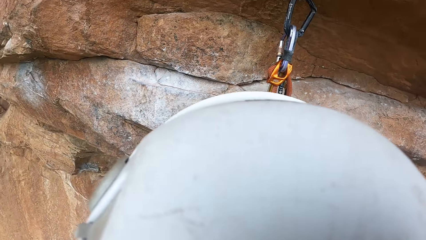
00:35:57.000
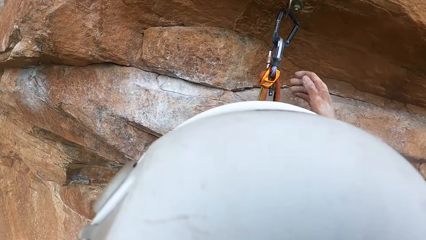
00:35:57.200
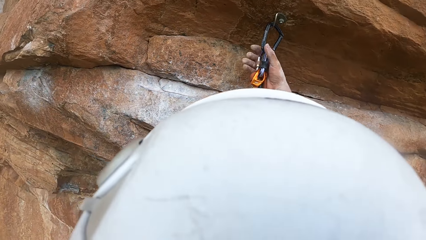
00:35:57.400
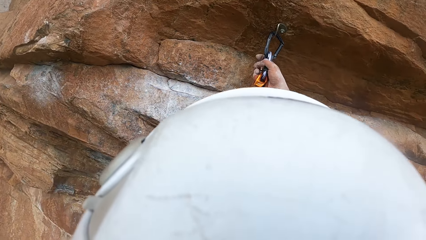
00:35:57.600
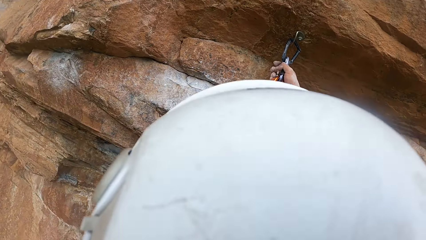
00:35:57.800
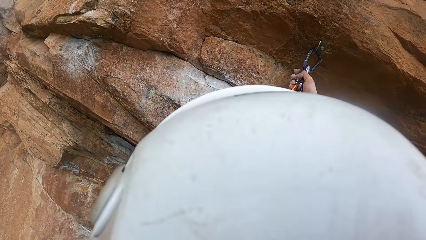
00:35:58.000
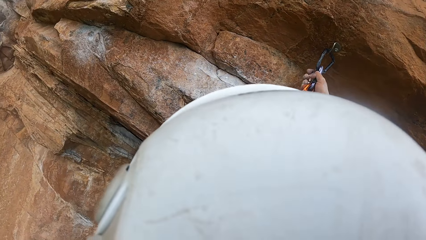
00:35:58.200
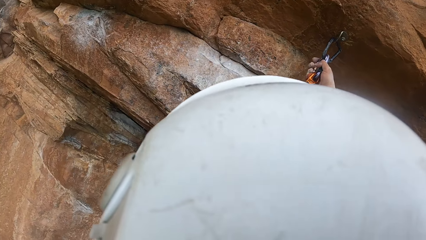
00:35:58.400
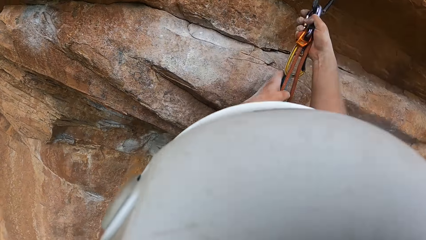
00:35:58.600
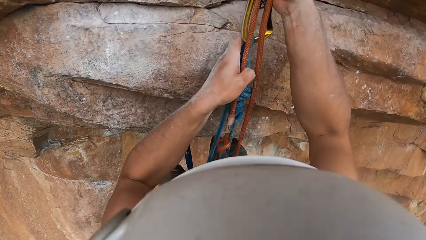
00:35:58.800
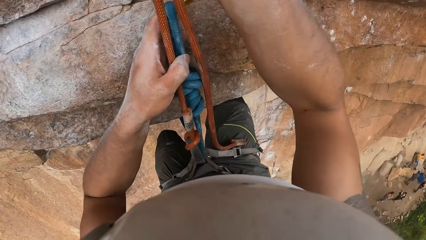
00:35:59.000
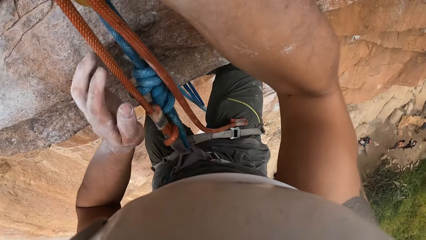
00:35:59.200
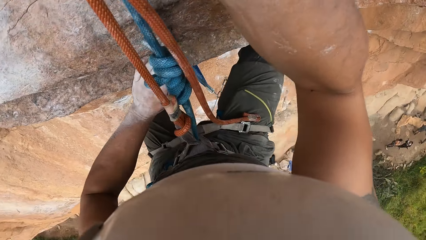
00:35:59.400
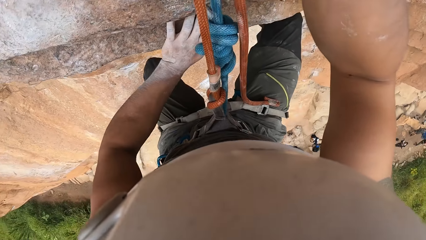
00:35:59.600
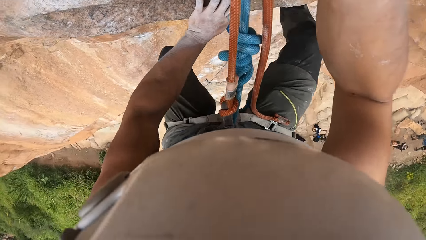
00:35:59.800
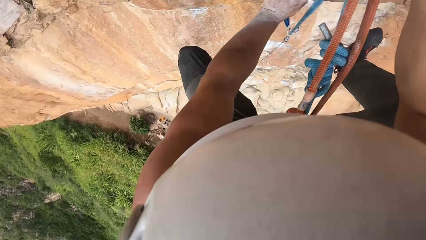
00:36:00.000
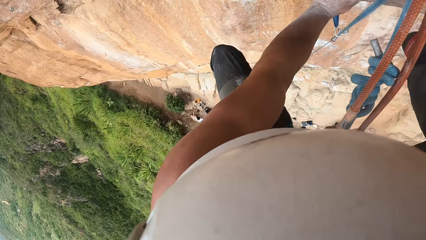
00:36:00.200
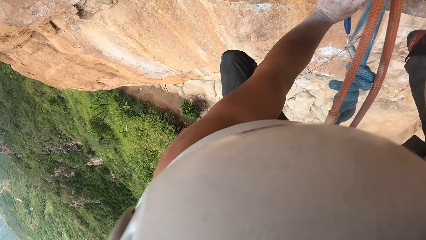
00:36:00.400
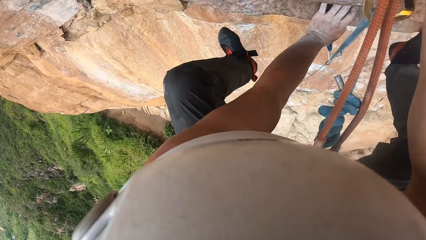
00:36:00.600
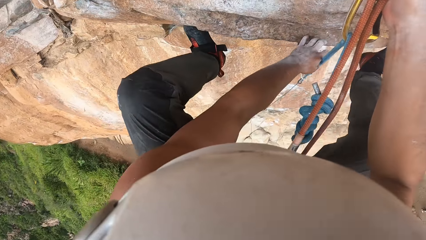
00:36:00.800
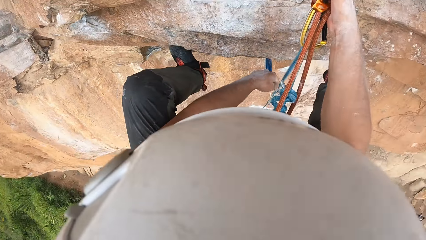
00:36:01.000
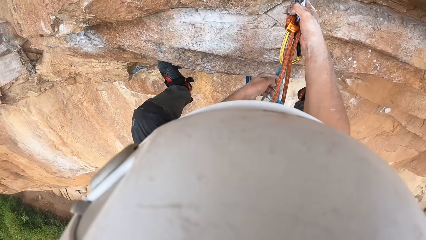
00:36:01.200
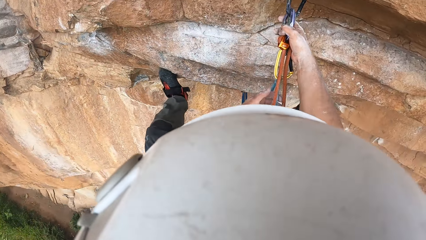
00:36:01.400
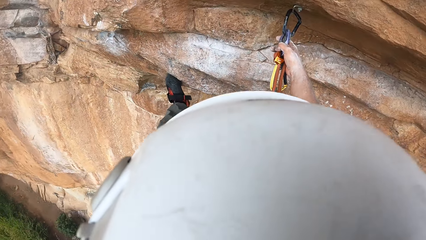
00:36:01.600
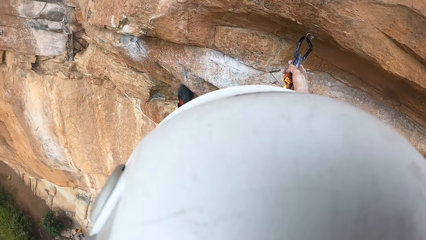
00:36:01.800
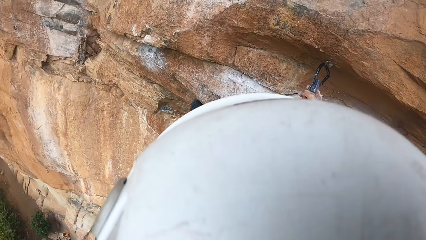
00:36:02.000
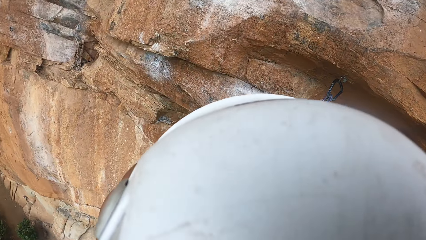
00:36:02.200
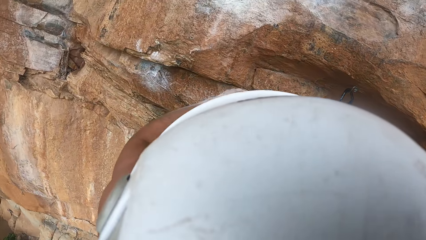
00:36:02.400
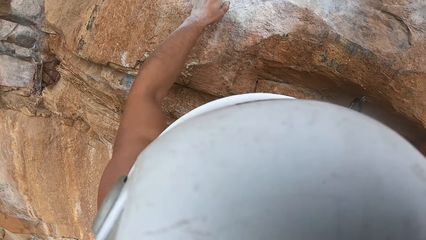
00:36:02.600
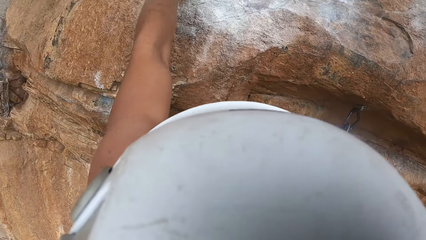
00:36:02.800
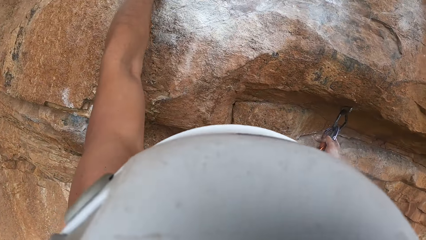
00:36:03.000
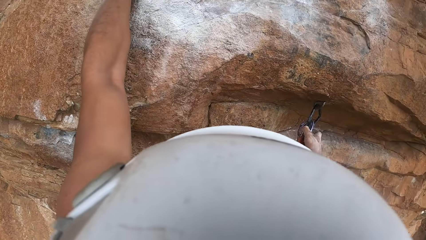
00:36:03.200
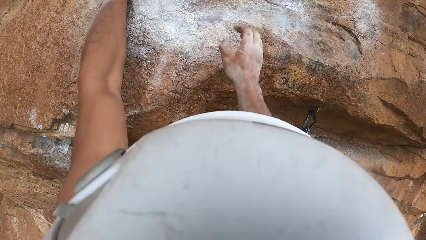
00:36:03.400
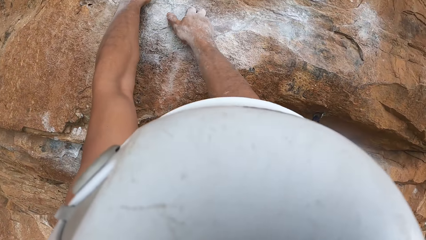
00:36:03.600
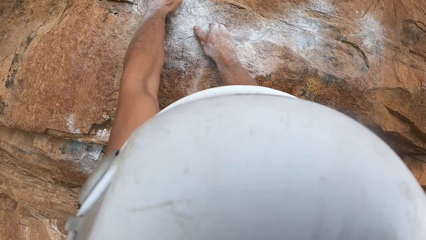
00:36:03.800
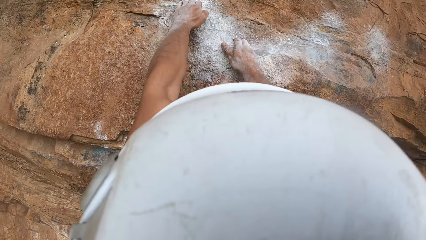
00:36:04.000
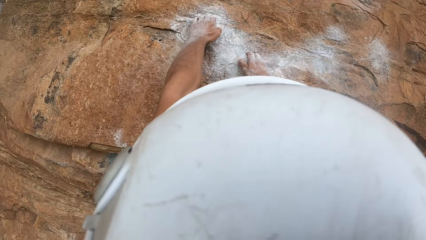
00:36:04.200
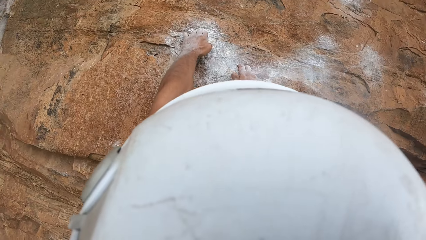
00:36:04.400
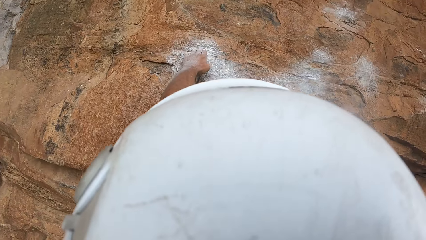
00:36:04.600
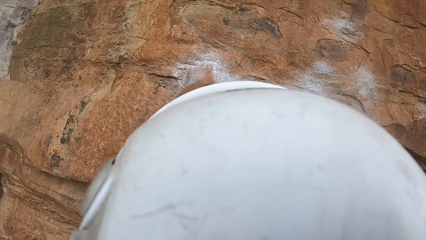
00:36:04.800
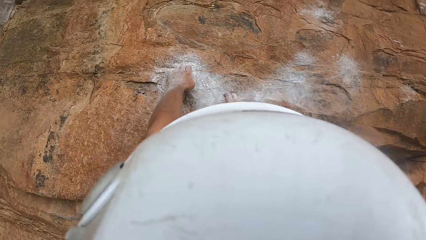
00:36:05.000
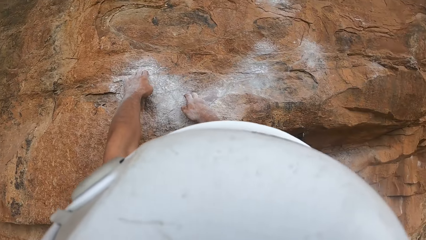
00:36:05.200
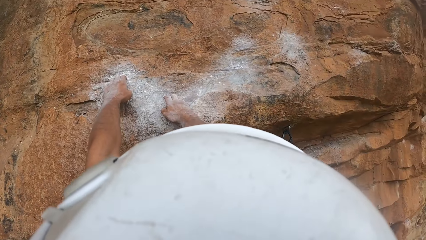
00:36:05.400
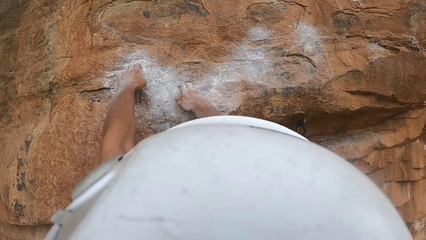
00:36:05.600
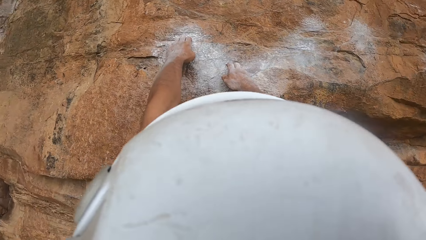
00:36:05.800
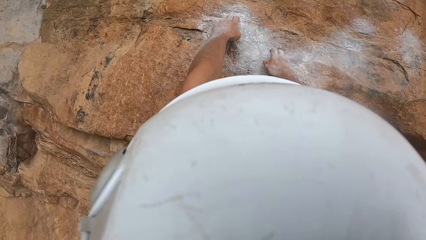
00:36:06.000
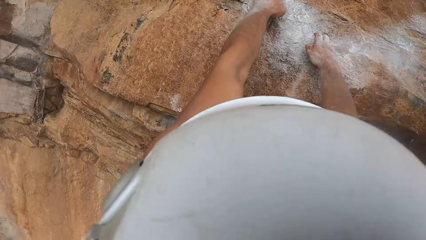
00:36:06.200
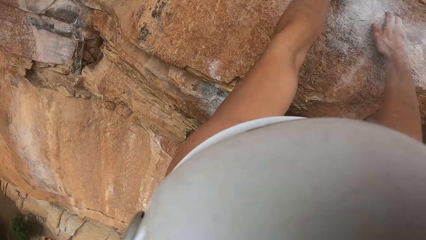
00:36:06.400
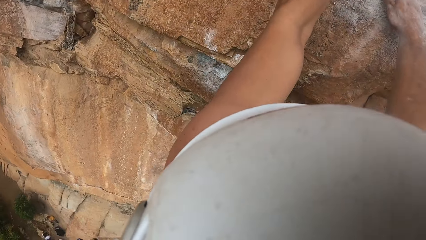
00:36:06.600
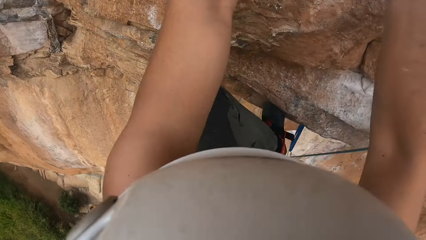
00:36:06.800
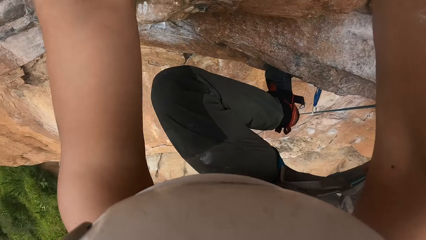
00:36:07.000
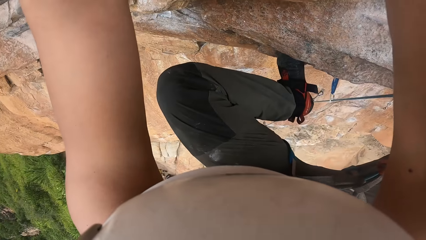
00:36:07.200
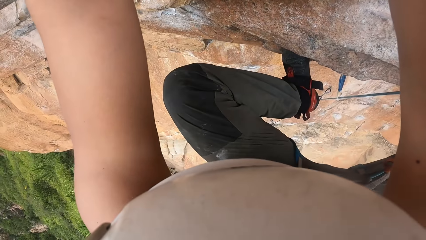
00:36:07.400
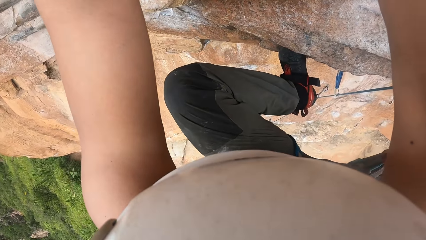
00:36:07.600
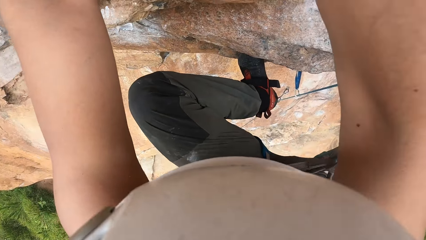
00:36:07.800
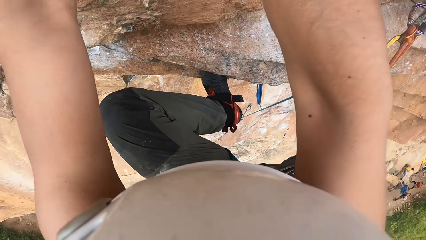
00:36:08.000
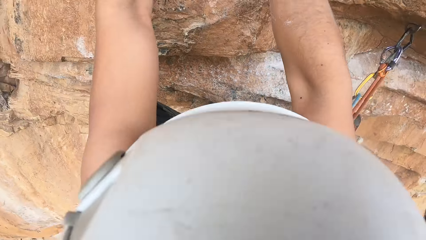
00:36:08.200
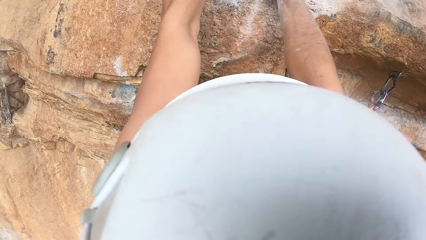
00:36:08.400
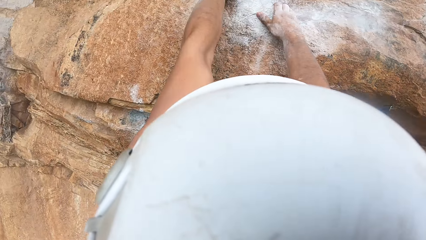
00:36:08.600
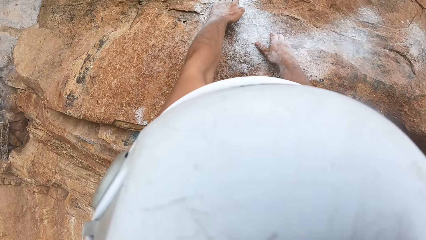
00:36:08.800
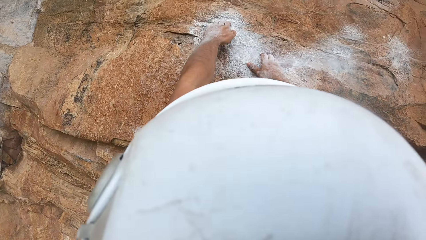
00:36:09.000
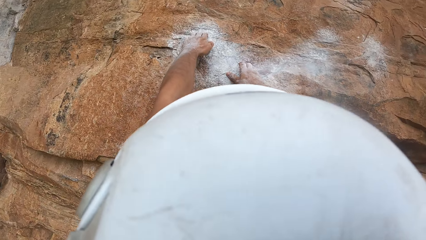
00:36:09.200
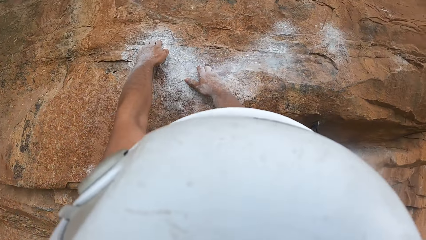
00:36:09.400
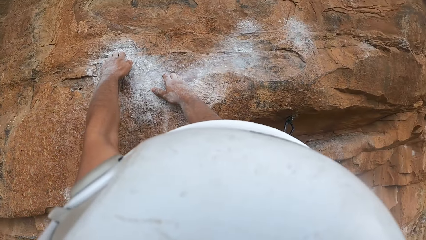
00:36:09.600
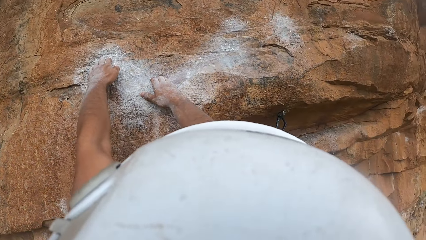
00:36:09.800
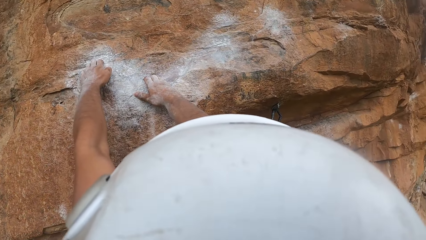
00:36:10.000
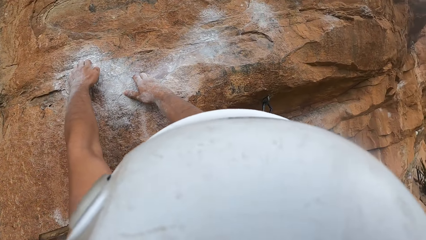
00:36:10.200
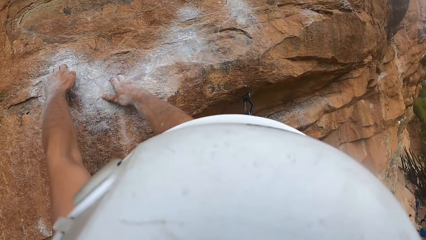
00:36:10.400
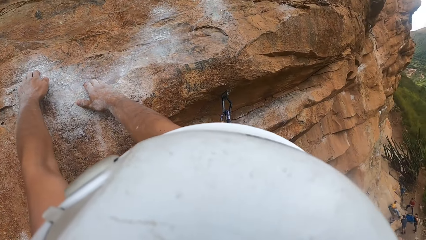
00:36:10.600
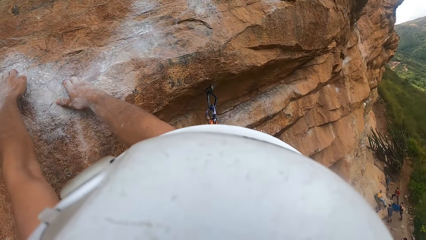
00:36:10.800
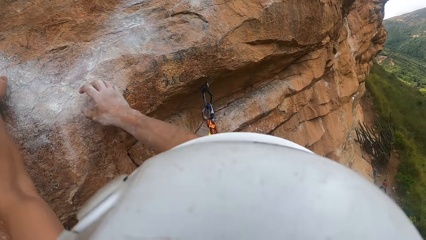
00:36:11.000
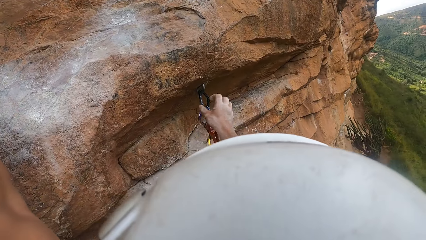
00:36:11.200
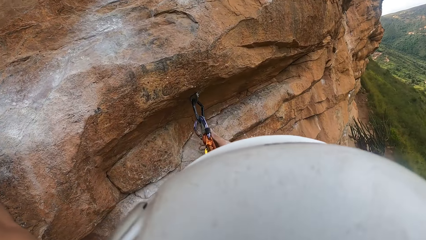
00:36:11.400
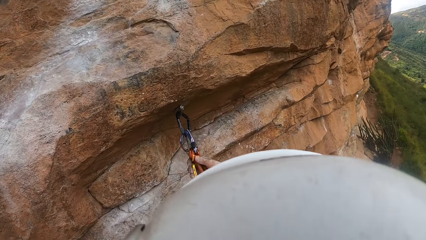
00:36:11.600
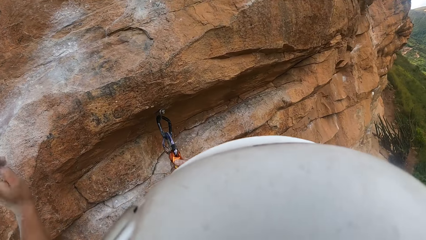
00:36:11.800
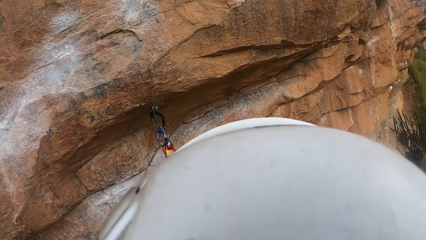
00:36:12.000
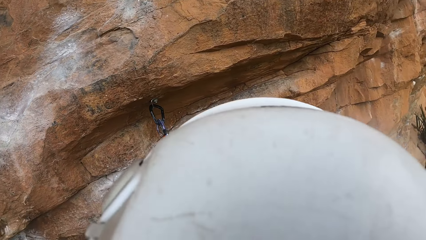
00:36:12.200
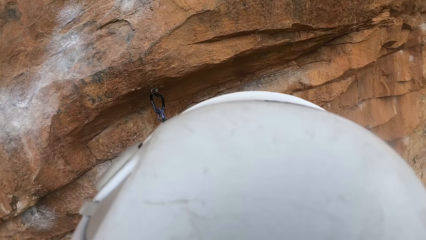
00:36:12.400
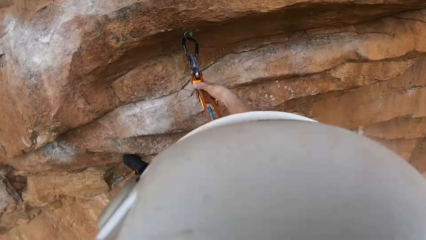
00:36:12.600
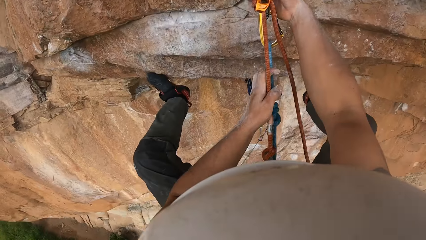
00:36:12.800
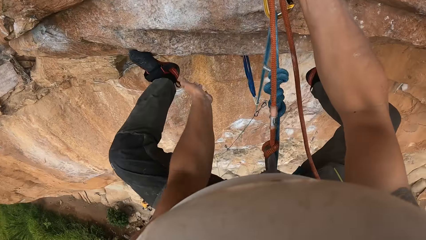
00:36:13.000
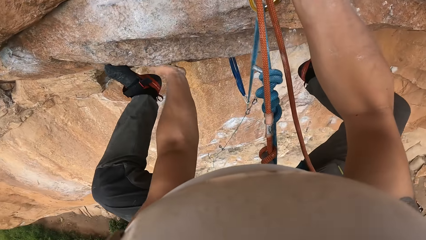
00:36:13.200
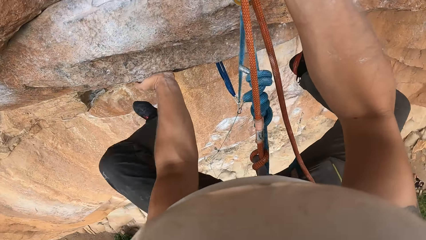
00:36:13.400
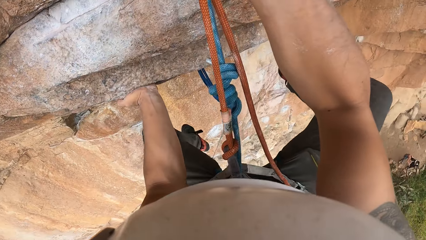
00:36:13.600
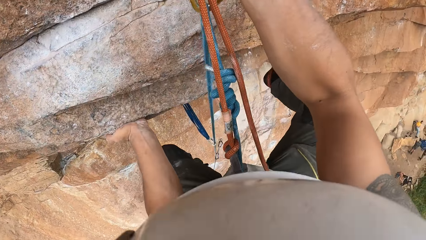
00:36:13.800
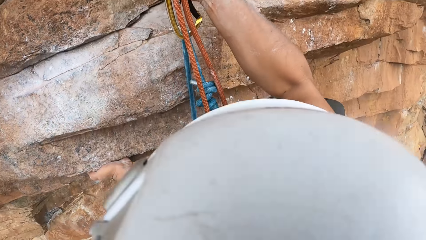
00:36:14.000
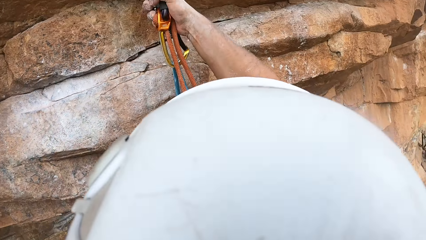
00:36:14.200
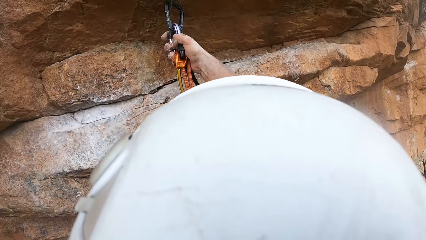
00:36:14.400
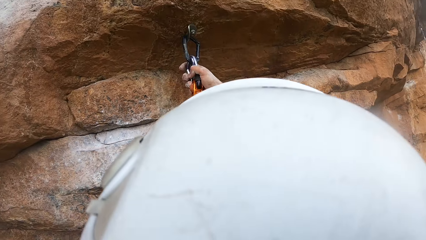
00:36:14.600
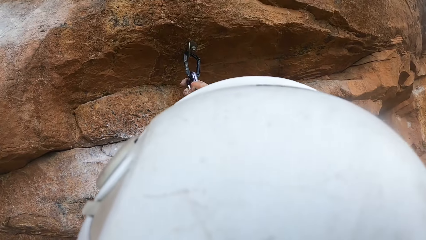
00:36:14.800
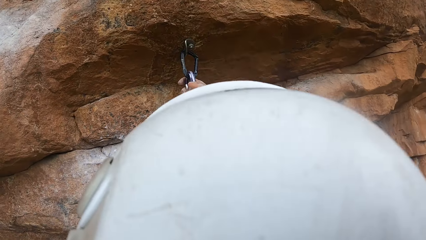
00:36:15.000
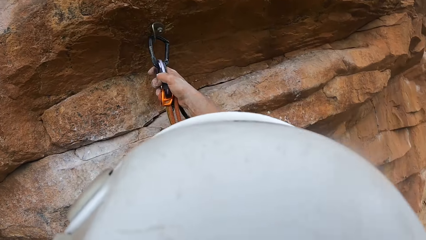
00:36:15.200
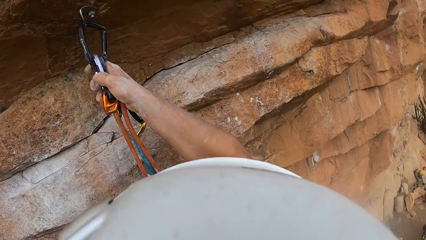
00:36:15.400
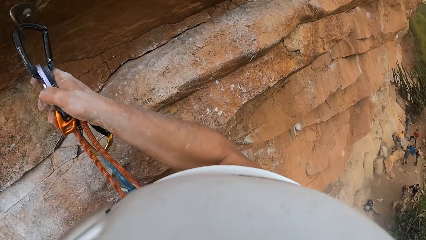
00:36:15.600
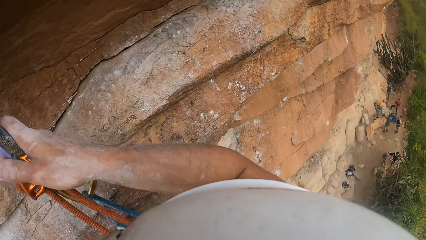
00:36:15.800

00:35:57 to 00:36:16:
The camera wearer holds the carabiner. They climb the rock. They hold the climbing rope with both hands. They swing down the rock.
